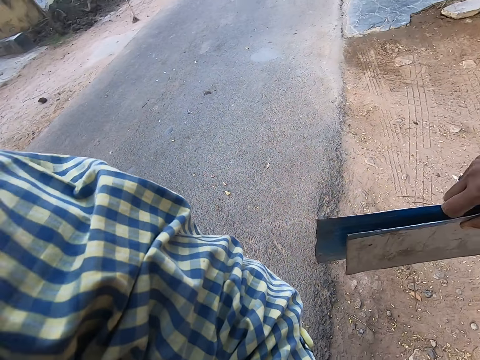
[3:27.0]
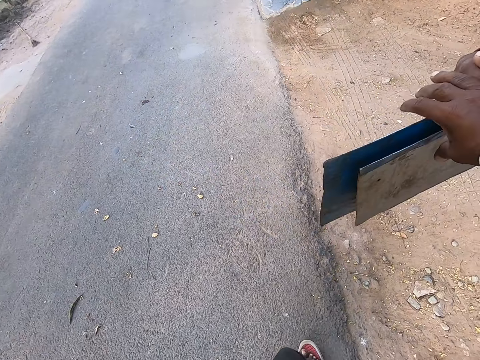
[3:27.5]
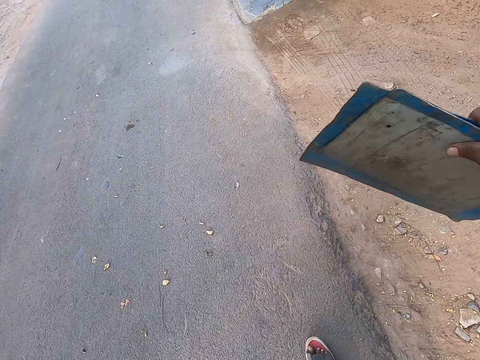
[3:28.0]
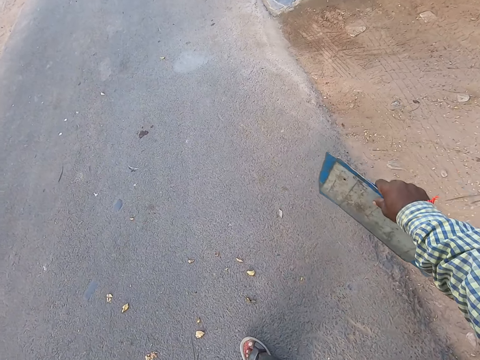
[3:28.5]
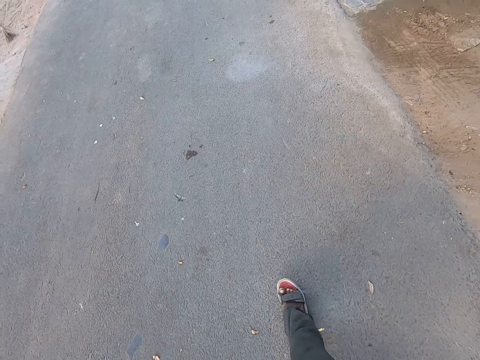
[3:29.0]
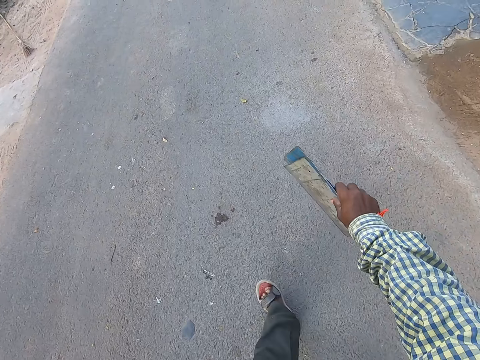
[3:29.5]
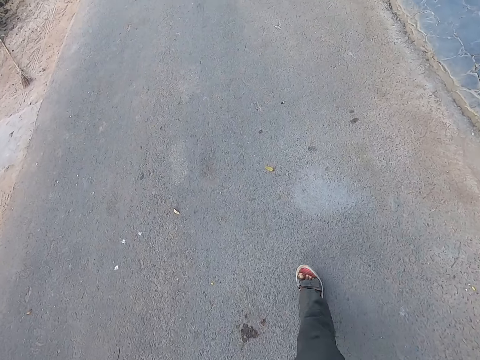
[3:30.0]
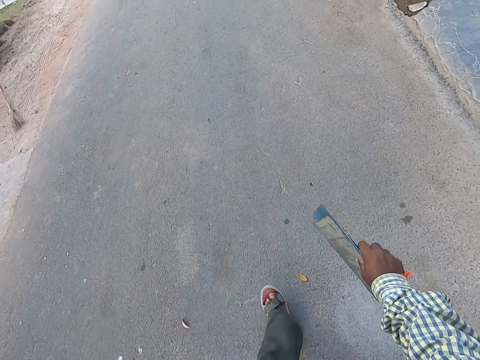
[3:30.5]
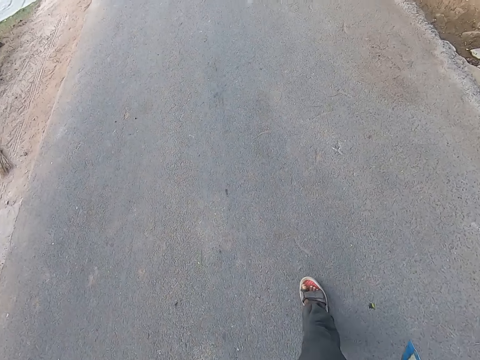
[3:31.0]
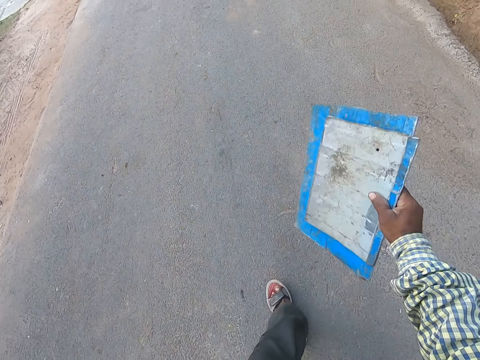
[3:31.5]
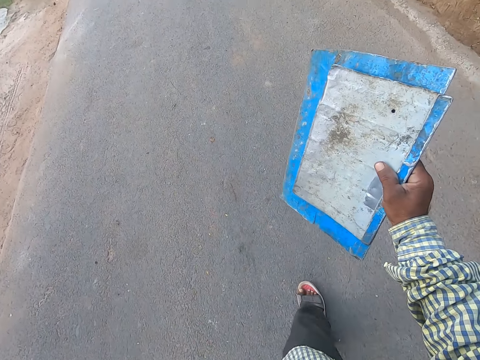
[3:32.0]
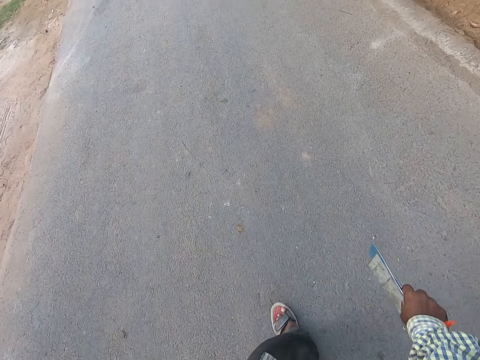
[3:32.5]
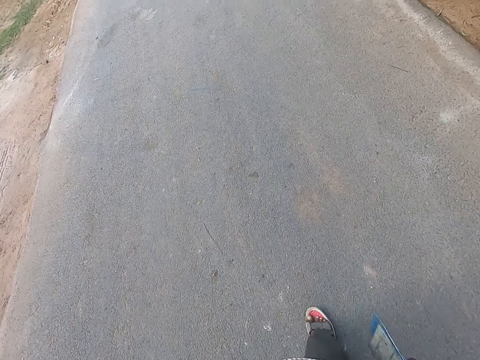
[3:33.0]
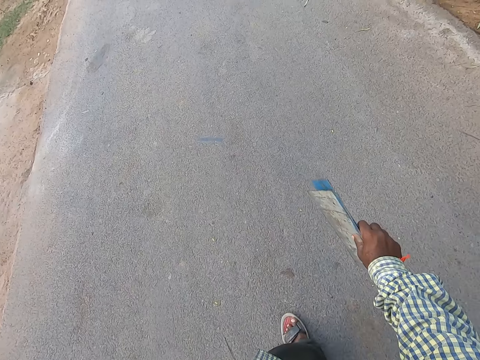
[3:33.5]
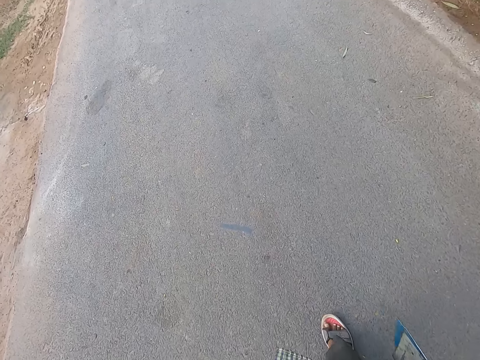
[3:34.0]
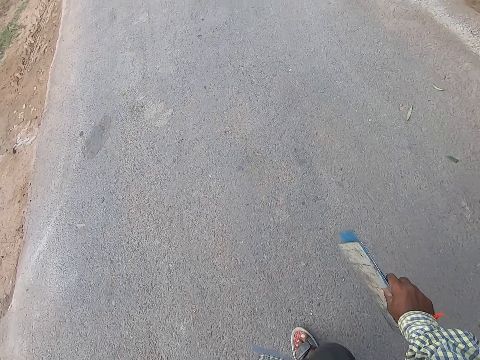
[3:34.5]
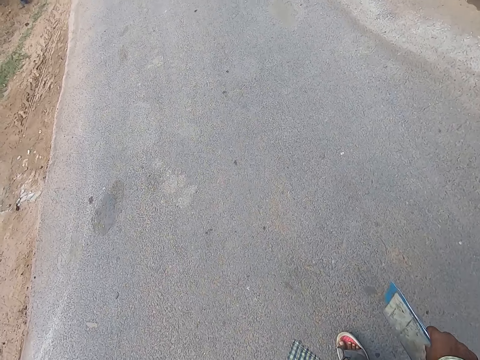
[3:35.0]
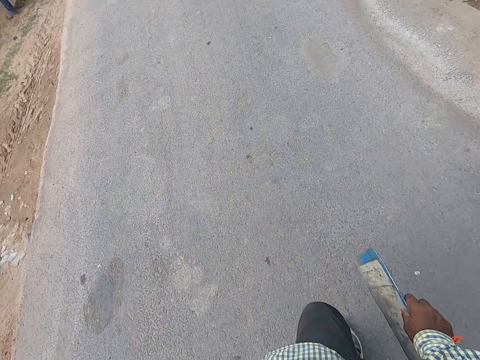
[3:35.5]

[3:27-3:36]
The camera wearer looks sideways. He takes some metal pieces from the woman's left hand with his right hand. He walks along the road. He walks in front.

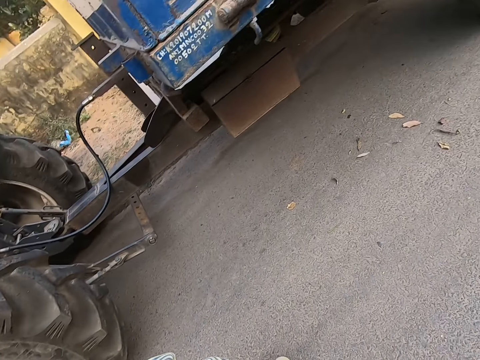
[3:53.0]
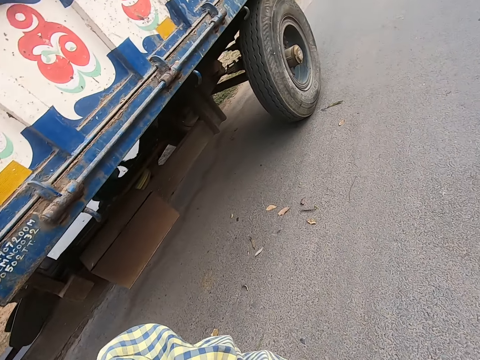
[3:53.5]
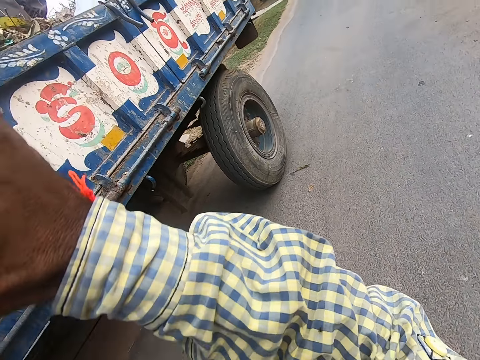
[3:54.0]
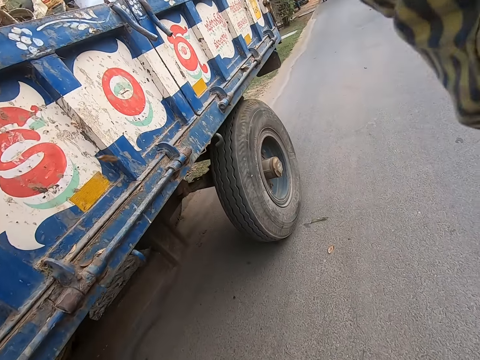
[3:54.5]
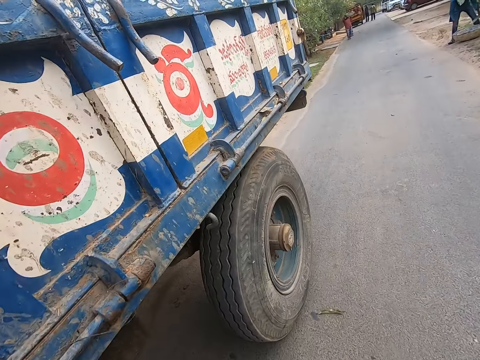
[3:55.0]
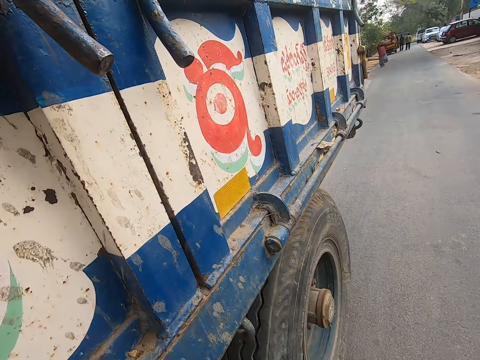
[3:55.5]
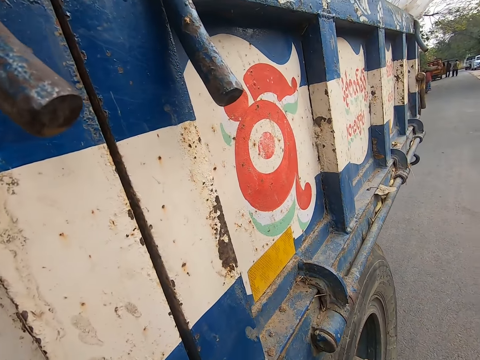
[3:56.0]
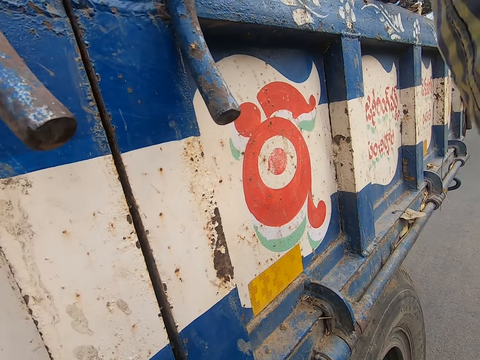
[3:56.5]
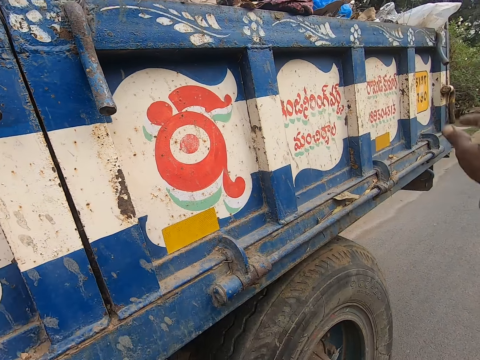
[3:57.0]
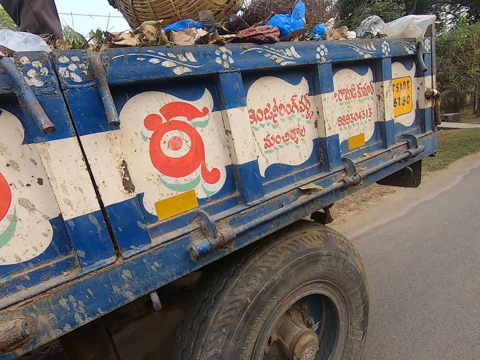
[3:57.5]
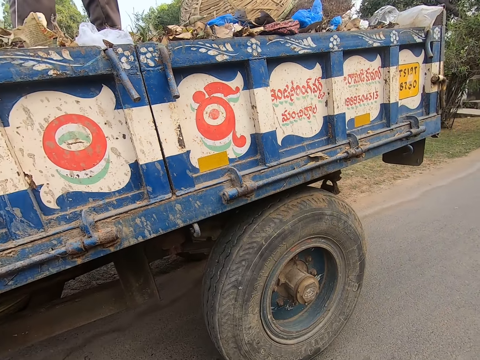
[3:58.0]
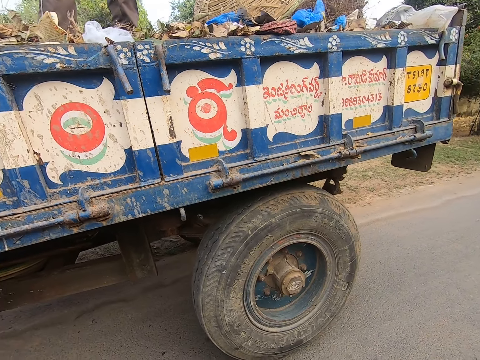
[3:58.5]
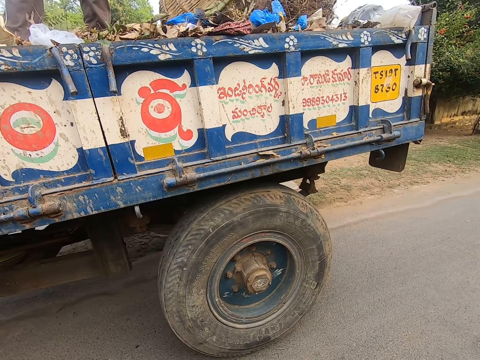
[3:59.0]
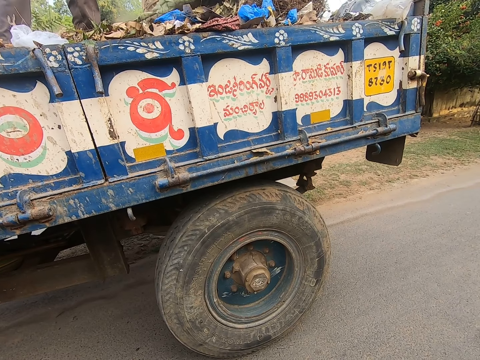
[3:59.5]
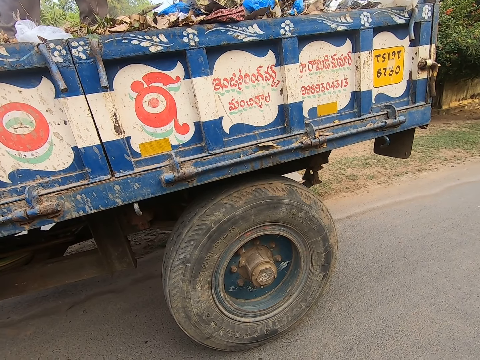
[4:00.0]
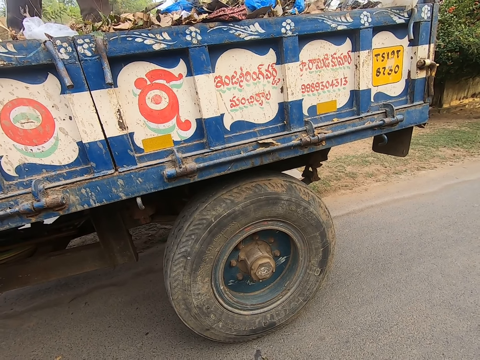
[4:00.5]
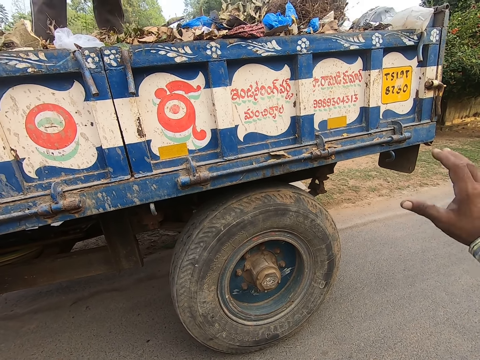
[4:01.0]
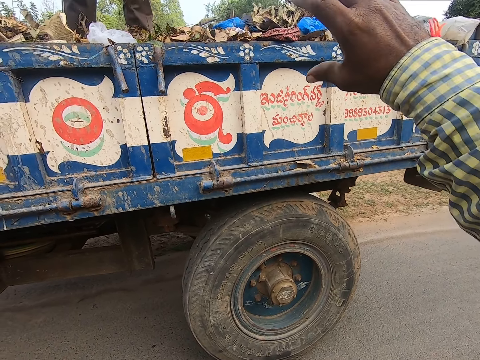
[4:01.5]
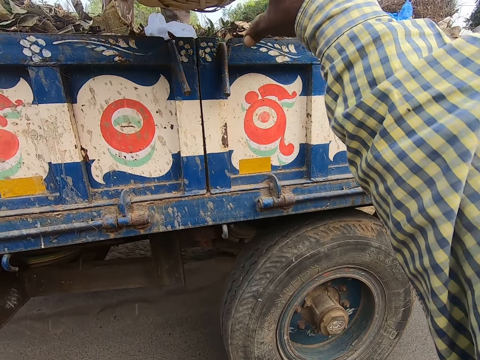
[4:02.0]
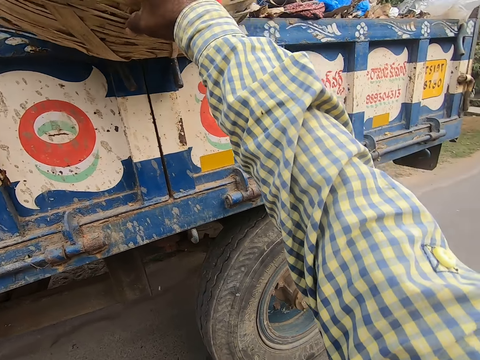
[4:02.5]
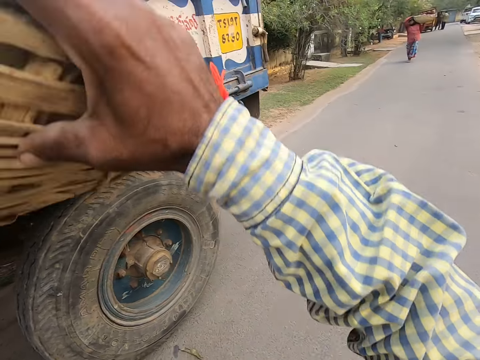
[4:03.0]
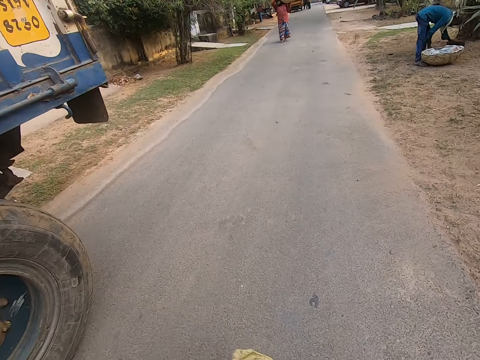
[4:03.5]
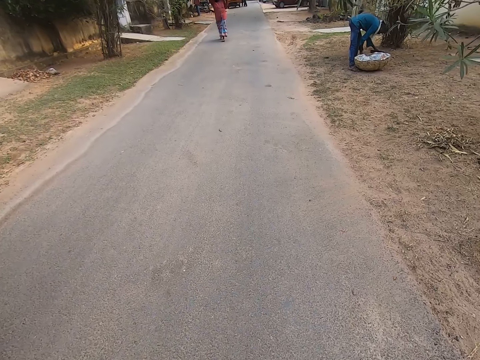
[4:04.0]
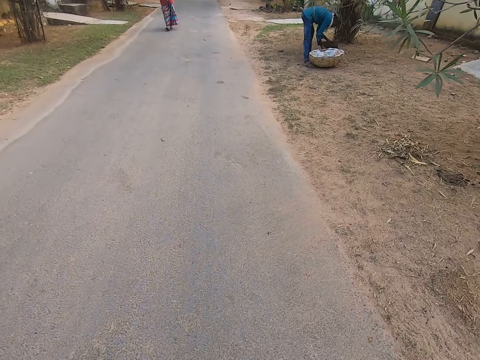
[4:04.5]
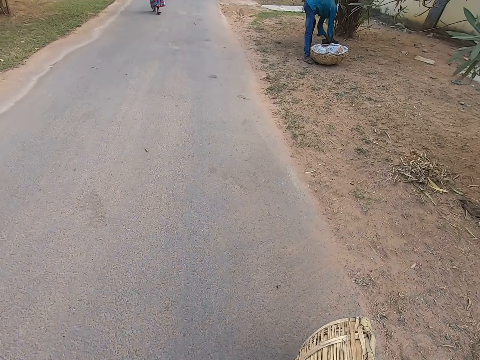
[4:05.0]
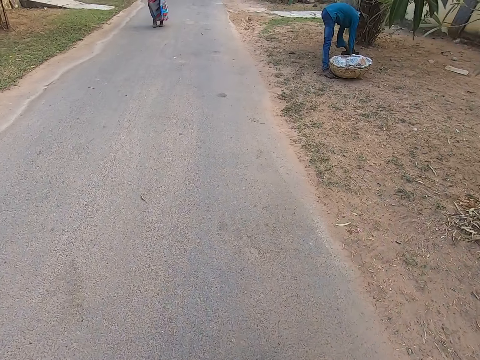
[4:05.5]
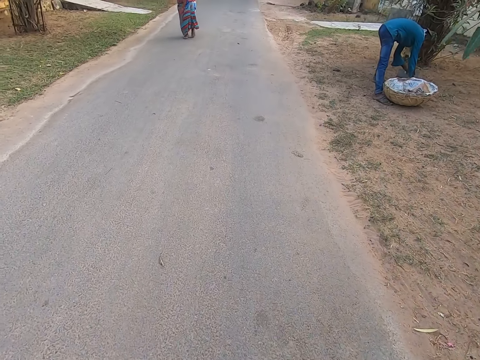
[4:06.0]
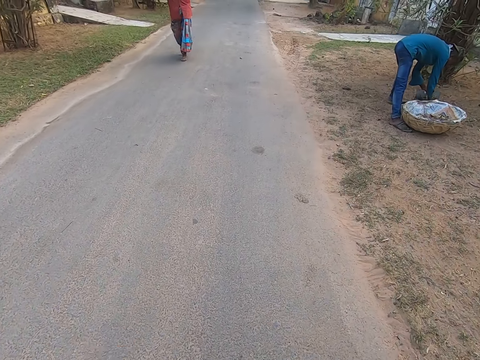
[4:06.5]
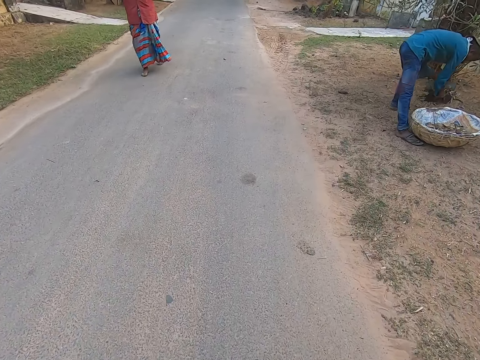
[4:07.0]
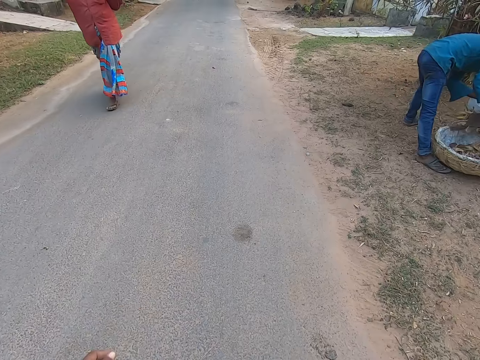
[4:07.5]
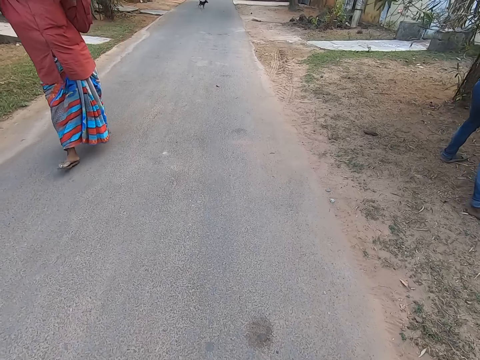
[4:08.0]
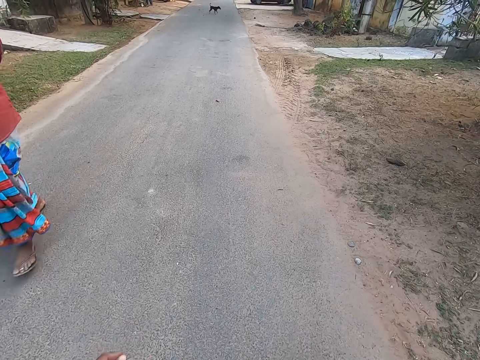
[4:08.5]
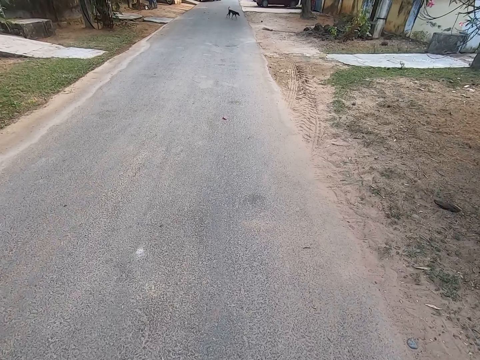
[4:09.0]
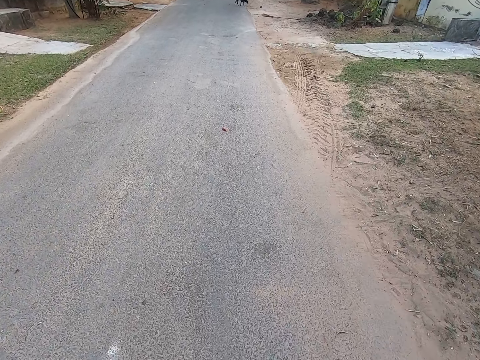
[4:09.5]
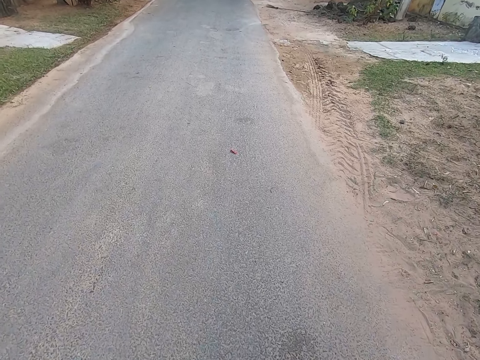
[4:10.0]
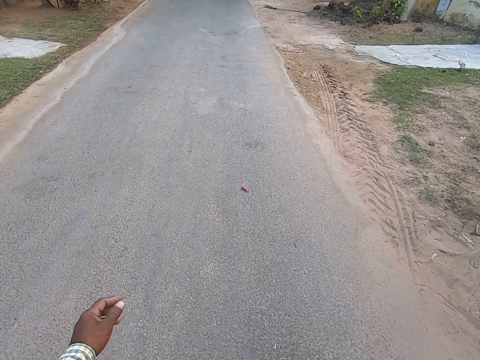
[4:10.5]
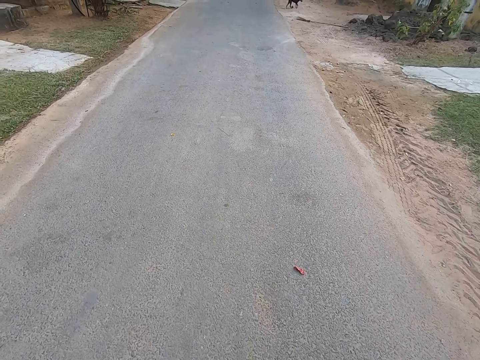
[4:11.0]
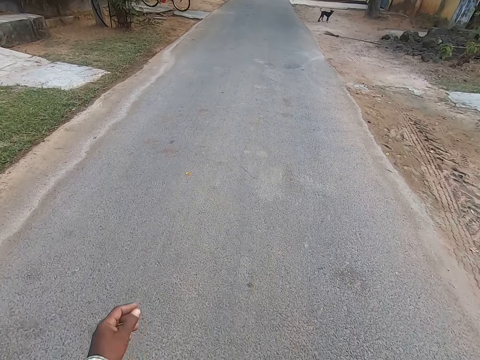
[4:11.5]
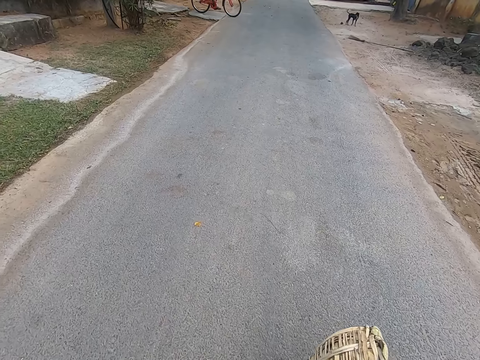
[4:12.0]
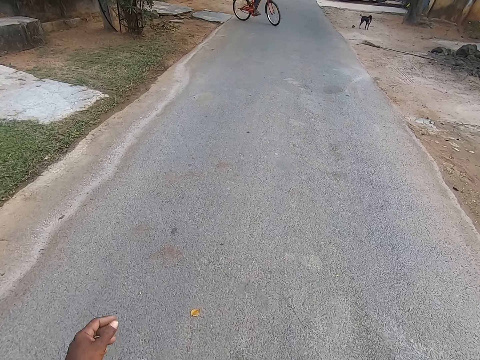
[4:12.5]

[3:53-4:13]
The camera wearer looks sideways. He lifts the basket from his head with his right hand. He puts trash on the truck. The man drops the basket in the truck with his right hand. The man takes the basket from the truck with his right hand. The camera wearer looks in front. He takes the basket from the man's right hand with his right hand. He walks along the road. Another man pours dirt into the basket on the ground with the wooden pieces in both hands. The woman walks past the camera wearer. The camera wearer walks in front.
